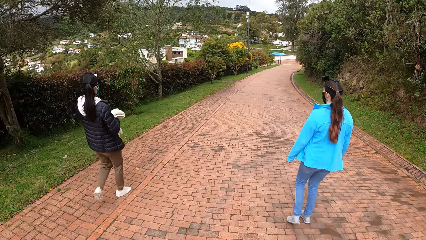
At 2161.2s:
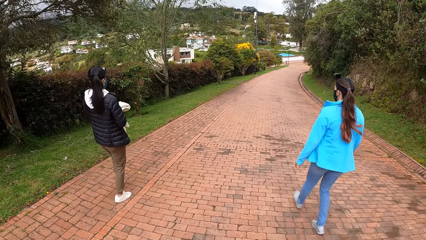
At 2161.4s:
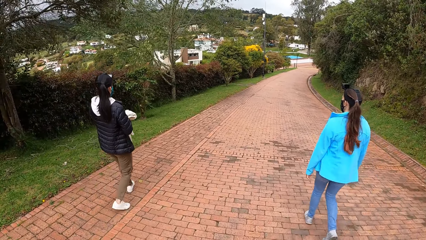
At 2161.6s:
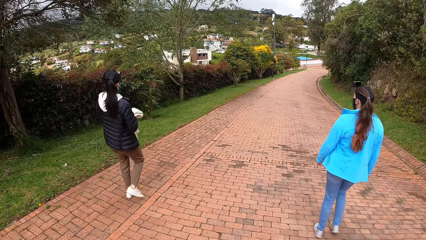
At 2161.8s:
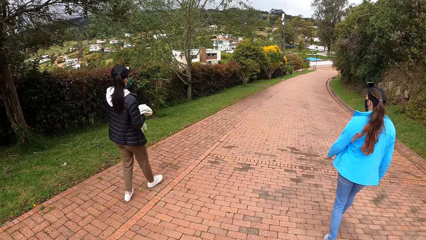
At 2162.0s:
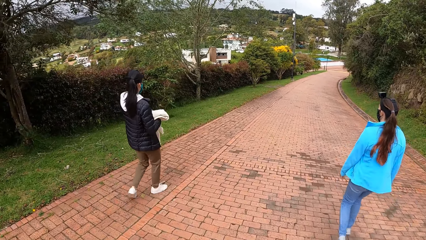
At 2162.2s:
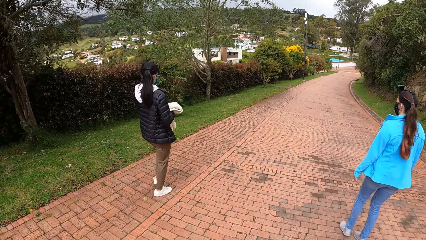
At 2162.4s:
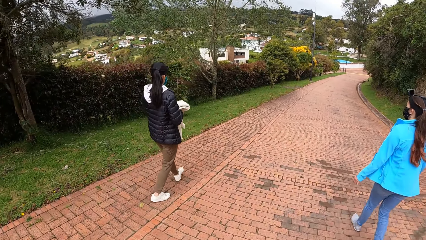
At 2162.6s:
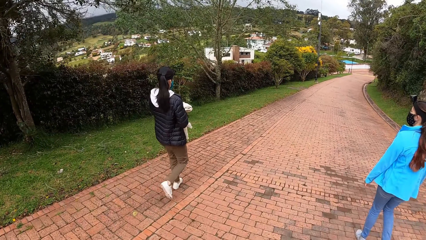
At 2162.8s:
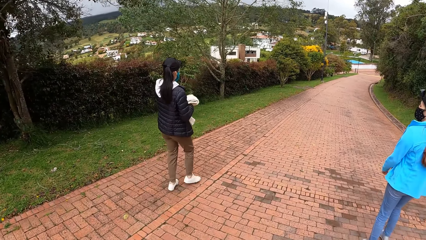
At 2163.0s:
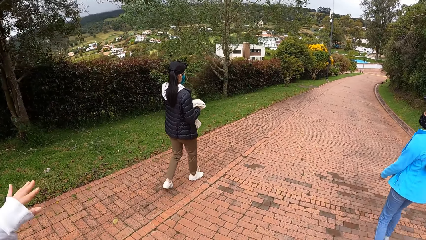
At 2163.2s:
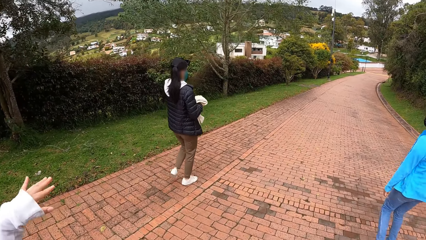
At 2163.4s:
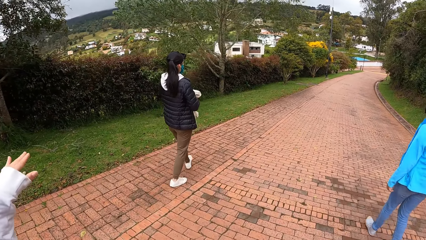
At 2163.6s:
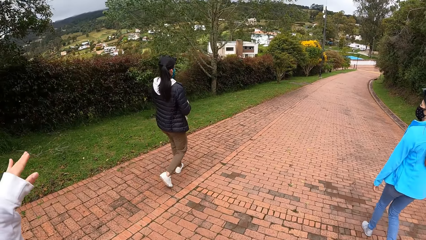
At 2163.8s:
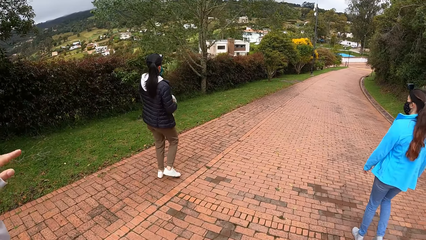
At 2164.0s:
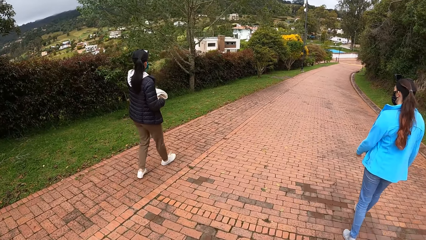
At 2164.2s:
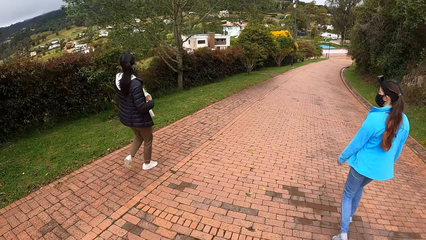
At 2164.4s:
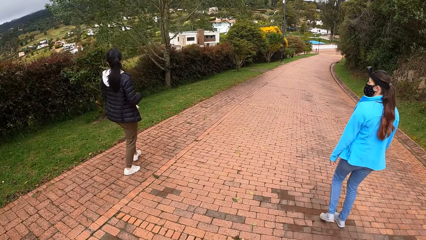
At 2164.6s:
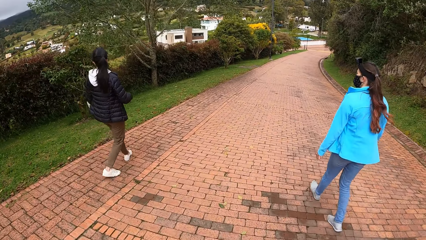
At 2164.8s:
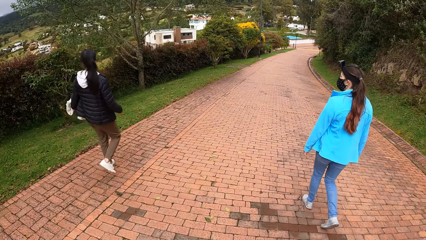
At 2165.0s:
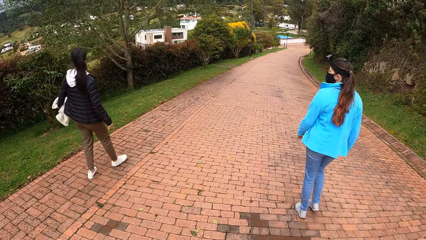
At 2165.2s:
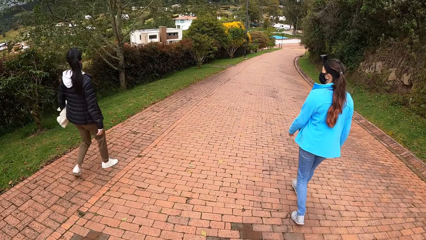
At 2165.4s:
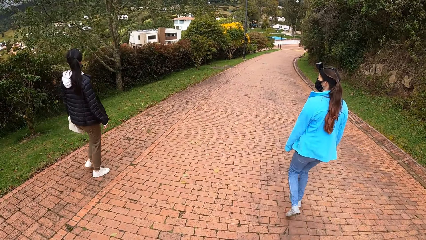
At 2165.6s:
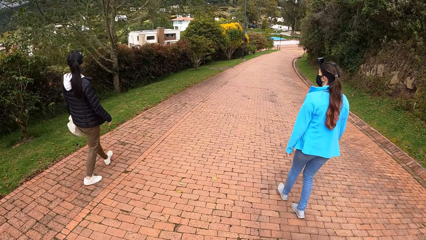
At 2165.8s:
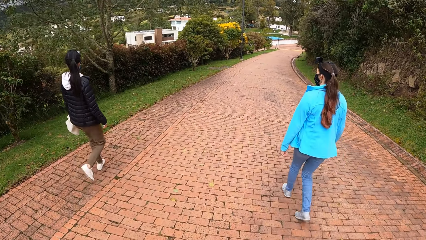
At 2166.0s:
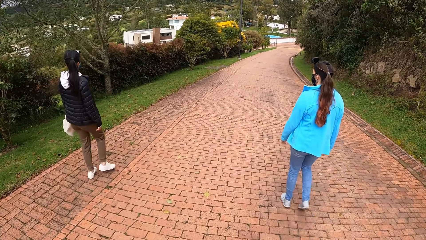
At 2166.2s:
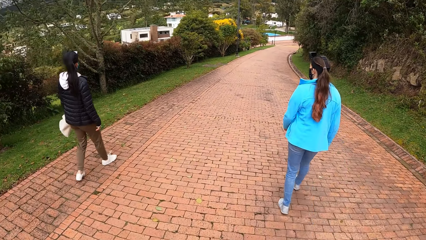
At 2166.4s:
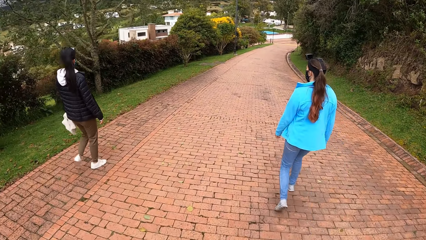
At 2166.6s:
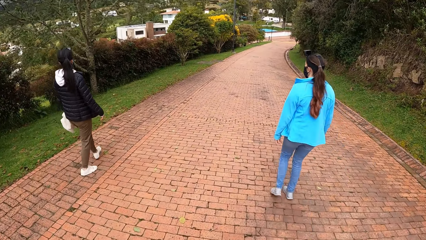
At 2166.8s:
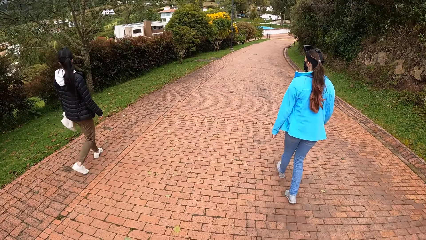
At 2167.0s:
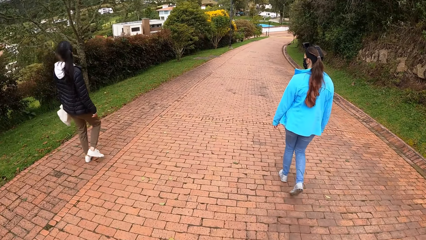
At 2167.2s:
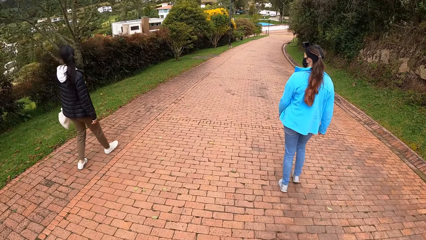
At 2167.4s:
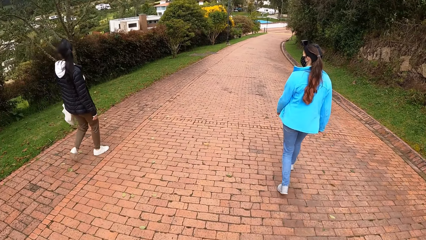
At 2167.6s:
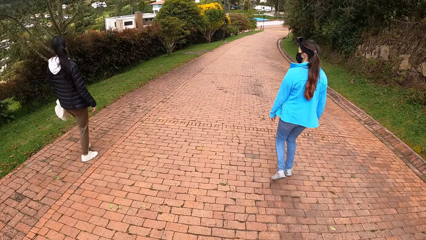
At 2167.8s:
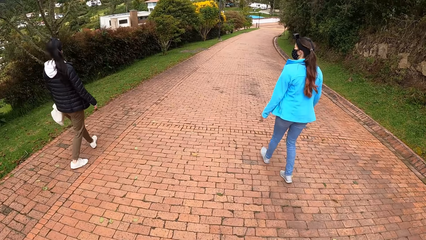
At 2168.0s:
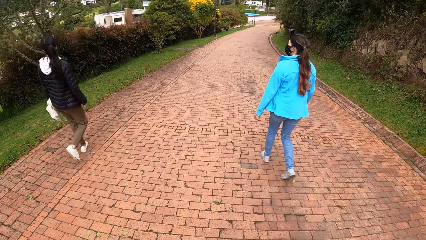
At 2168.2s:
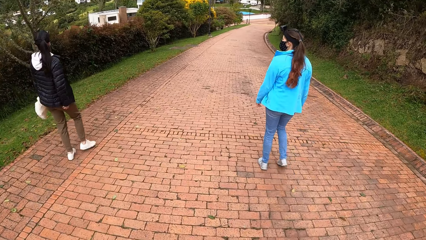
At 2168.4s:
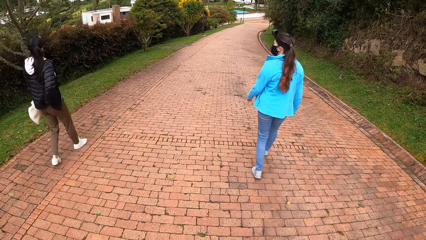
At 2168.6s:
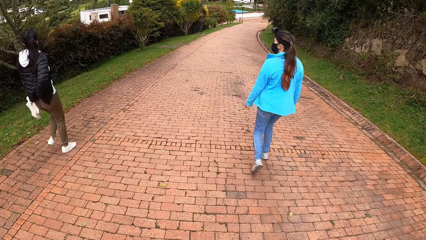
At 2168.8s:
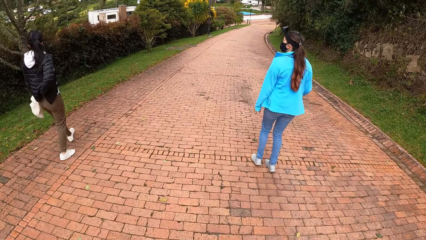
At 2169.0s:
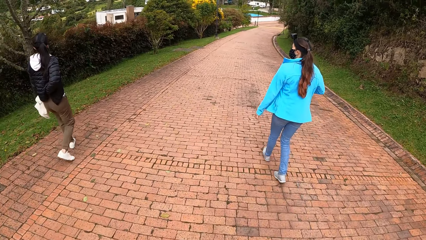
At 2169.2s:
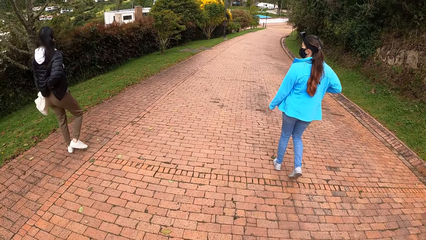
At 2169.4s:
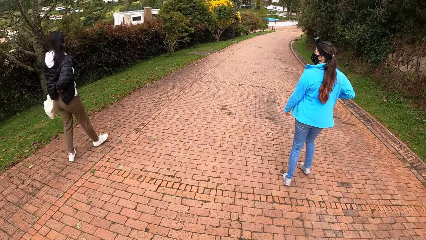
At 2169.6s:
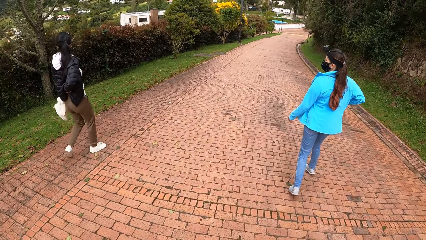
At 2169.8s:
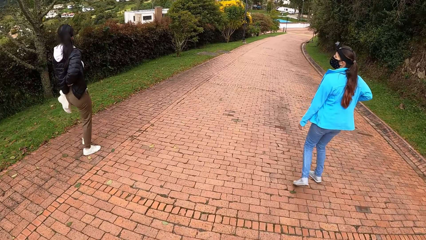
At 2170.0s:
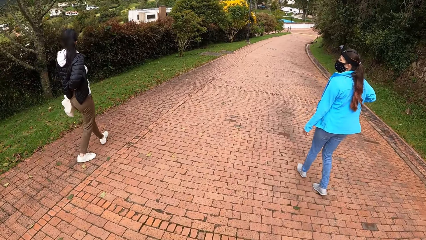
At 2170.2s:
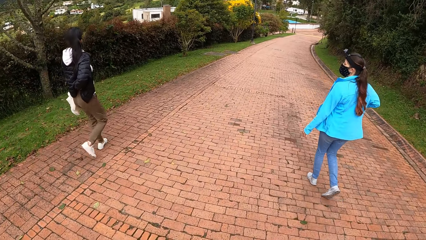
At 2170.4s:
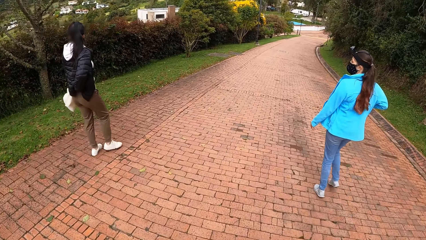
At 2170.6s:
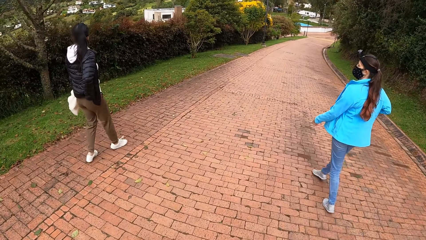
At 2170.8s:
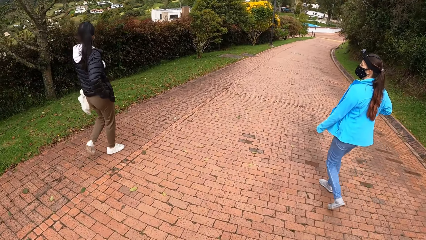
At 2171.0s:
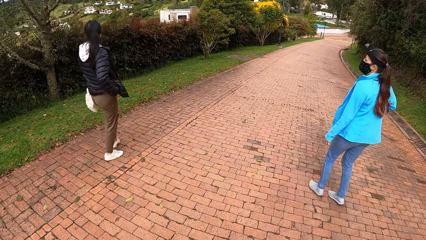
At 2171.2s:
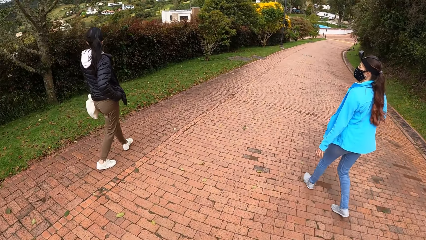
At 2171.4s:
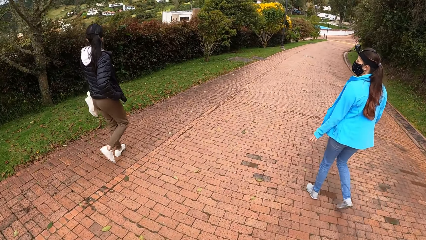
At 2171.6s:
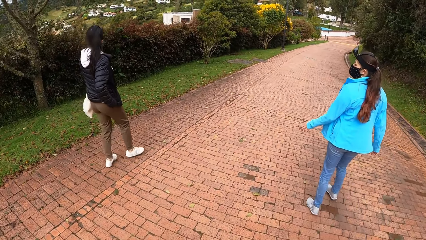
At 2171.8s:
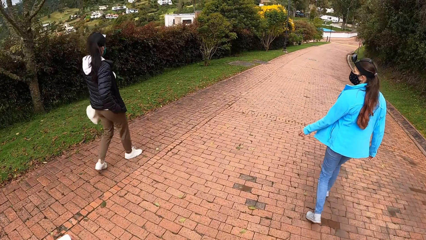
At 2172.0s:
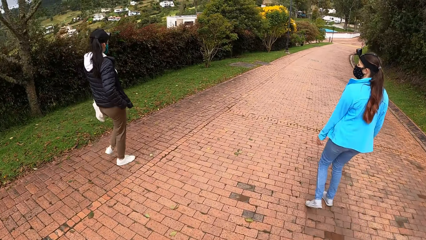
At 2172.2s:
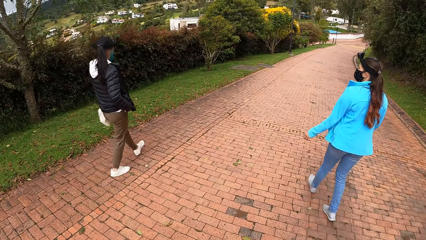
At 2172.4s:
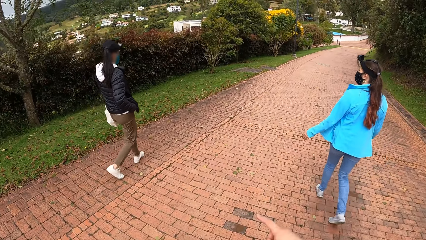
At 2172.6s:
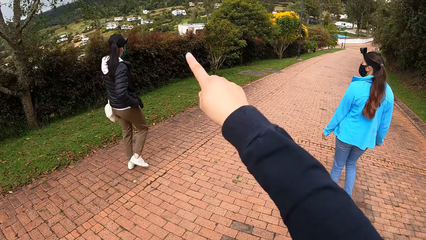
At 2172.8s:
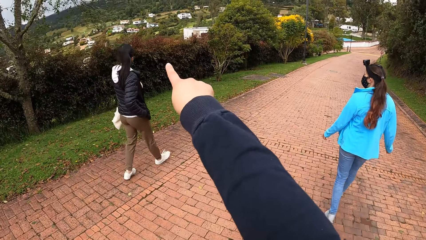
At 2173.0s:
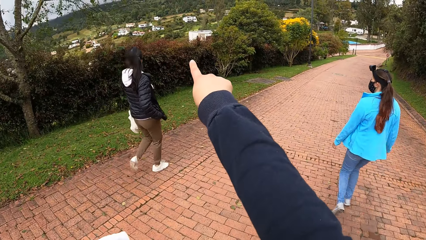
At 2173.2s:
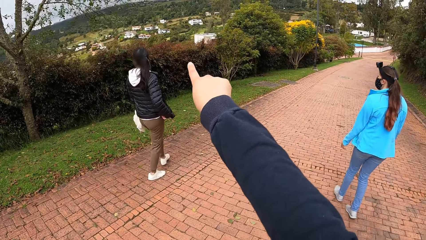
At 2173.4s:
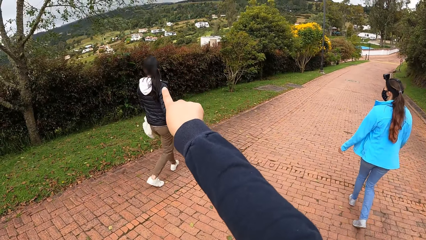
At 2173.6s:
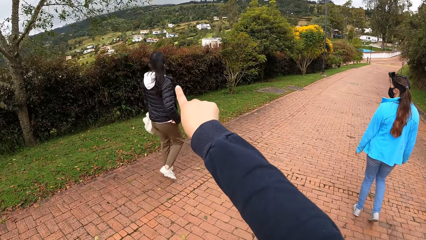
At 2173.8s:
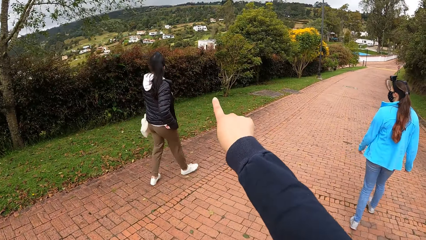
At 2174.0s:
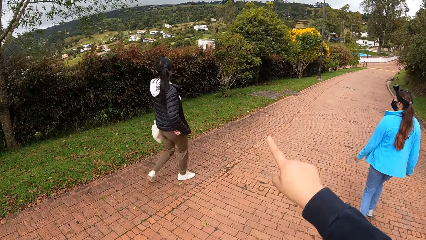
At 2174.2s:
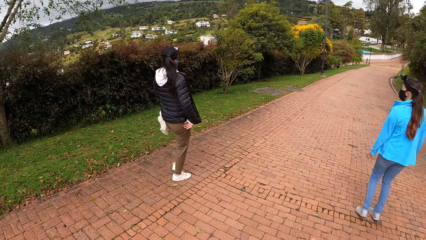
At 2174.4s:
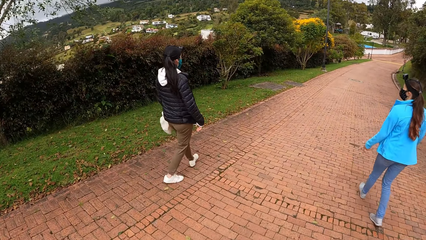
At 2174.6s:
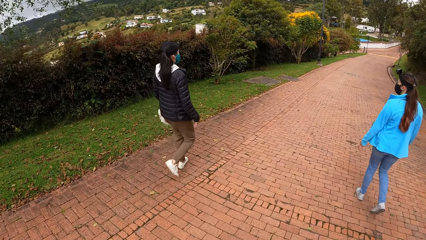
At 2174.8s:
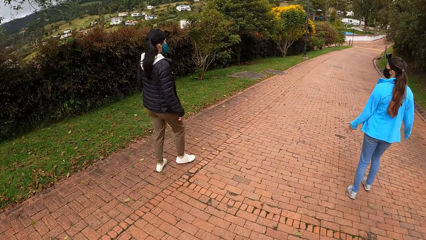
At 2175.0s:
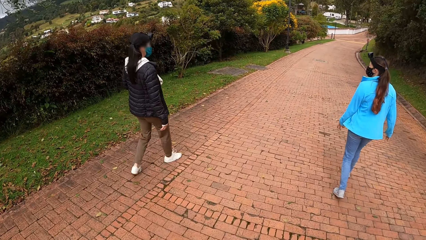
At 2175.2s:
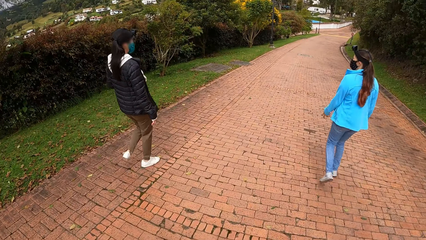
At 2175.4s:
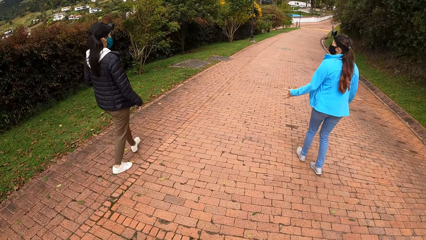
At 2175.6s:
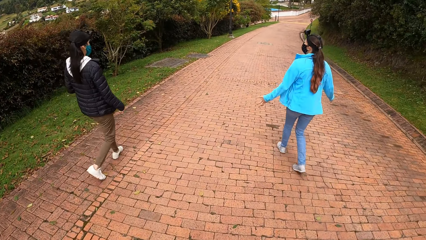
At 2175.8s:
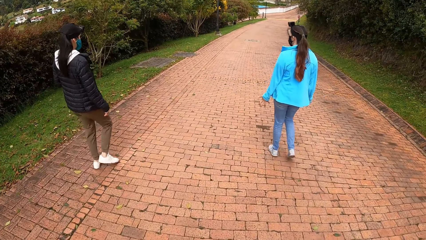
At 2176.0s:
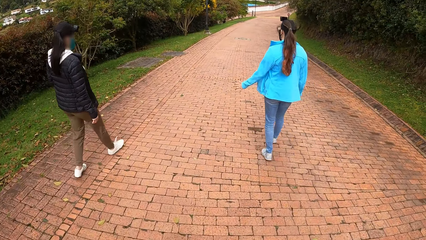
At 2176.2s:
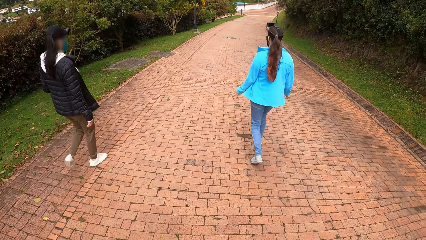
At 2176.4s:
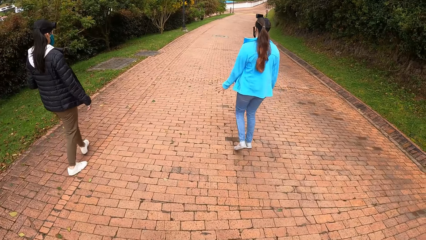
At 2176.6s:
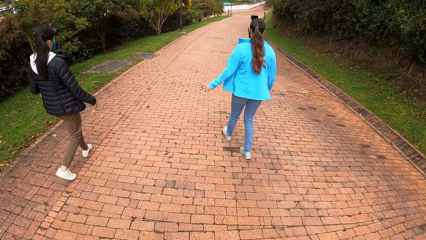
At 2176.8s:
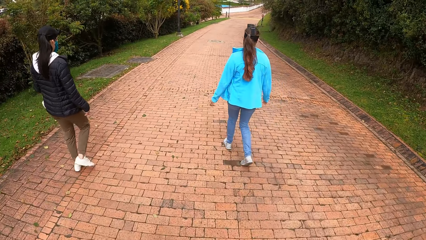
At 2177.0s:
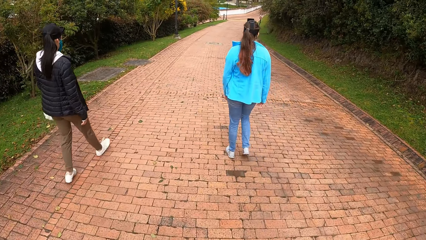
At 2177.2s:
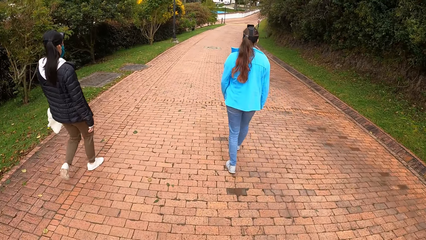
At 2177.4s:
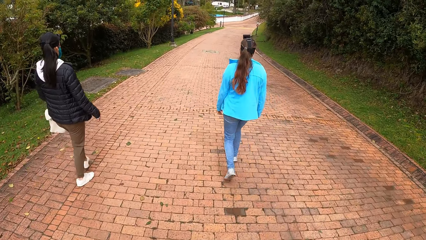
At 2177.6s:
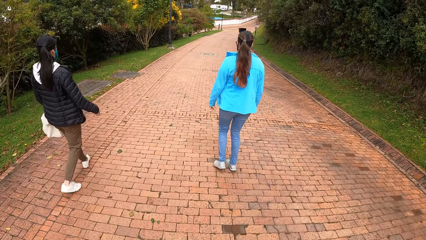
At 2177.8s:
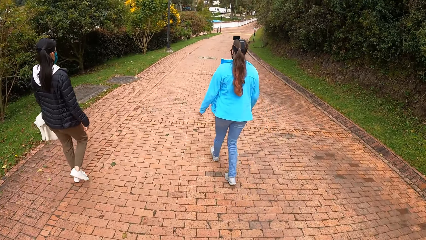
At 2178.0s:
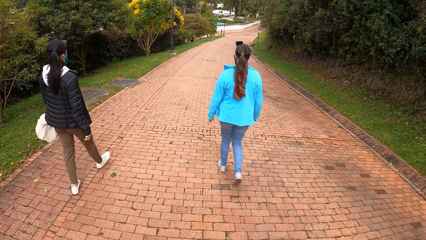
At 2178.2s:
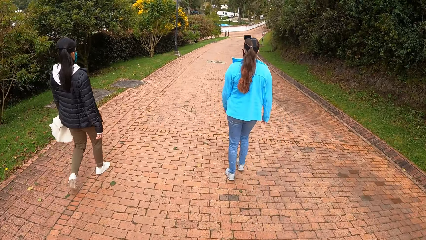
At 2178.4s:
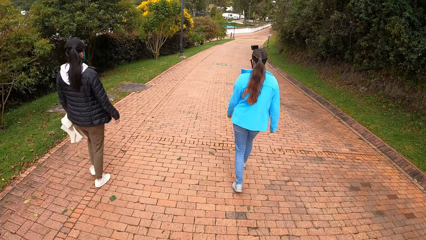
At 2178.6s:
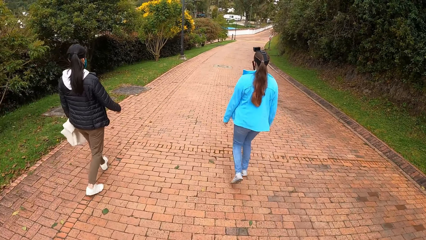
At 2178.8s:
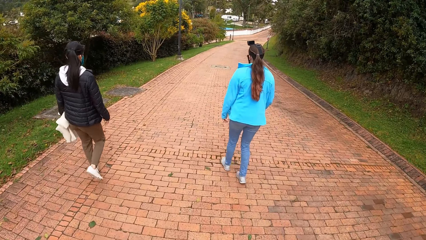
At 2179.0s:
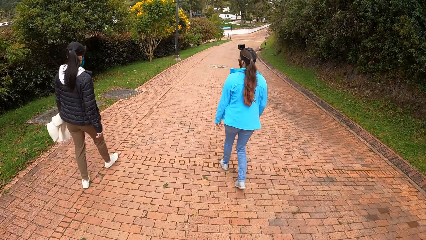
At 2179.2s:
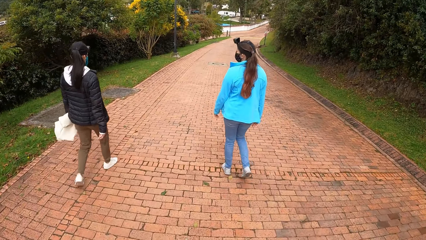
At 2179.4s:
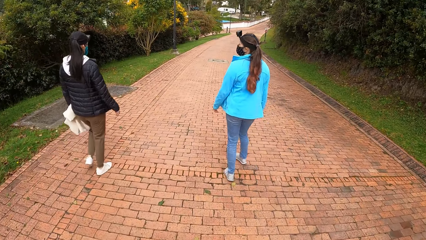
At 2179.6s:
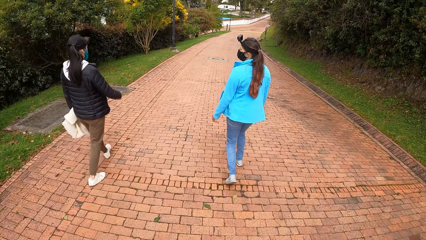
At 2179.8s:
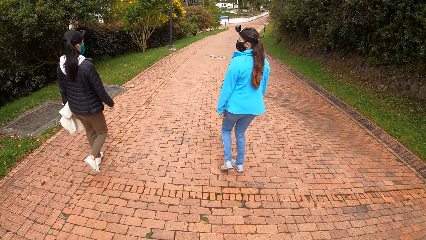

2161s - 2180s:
The third lady interacts with the camera wearer. The second lady adjusts the shirt. The camera wearer points at something. They walk along the pathway. The first lady converses with the second lady. The camera wearer walks along the pathway. The first lady and the second lady walk along the pathway.
